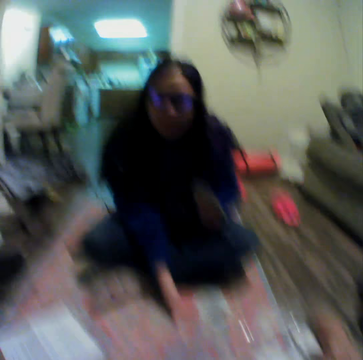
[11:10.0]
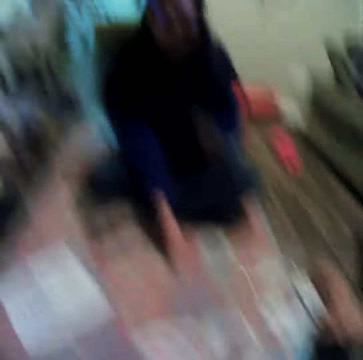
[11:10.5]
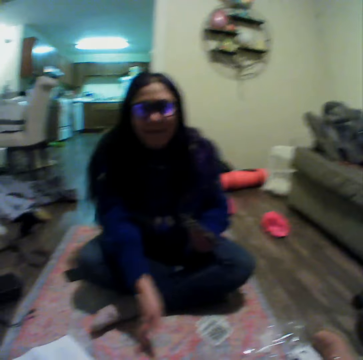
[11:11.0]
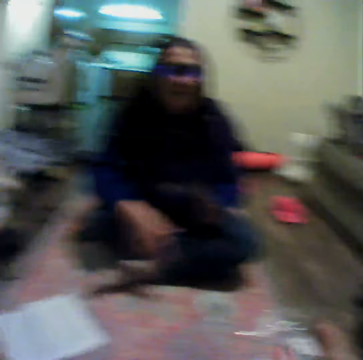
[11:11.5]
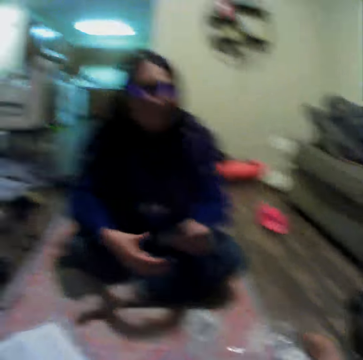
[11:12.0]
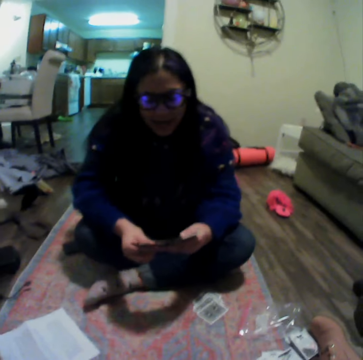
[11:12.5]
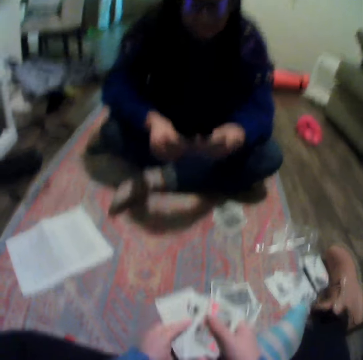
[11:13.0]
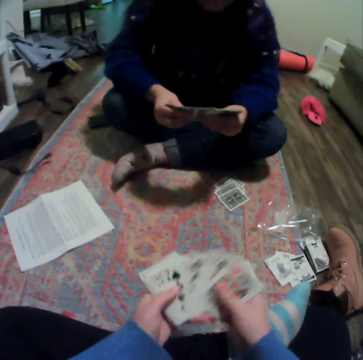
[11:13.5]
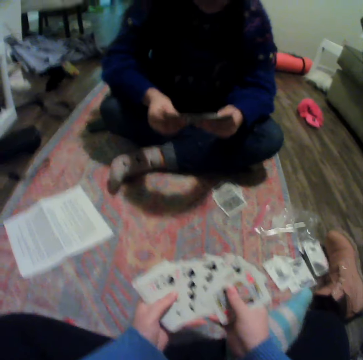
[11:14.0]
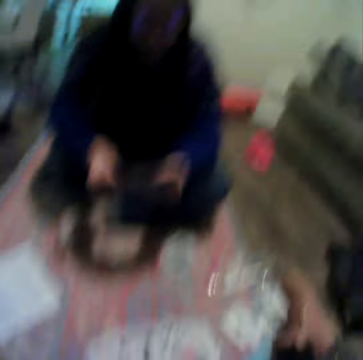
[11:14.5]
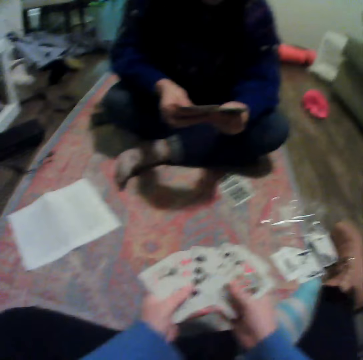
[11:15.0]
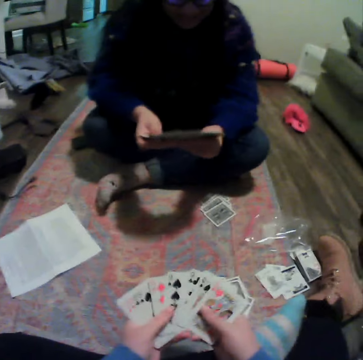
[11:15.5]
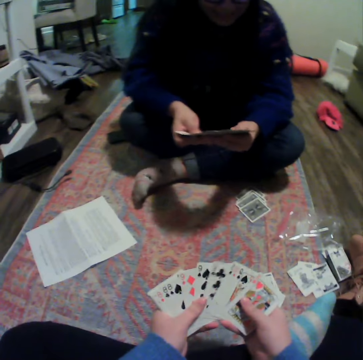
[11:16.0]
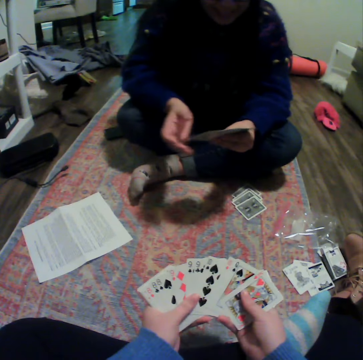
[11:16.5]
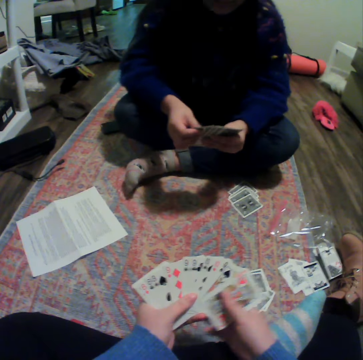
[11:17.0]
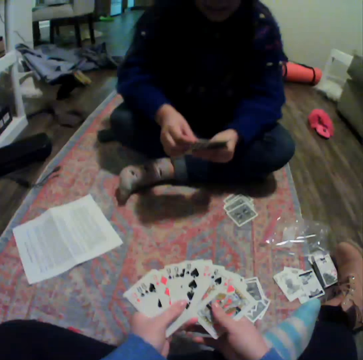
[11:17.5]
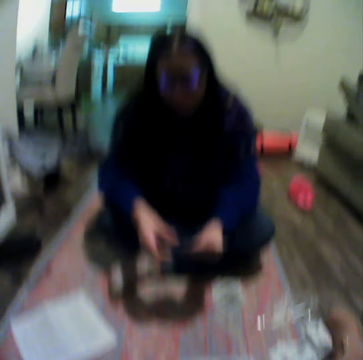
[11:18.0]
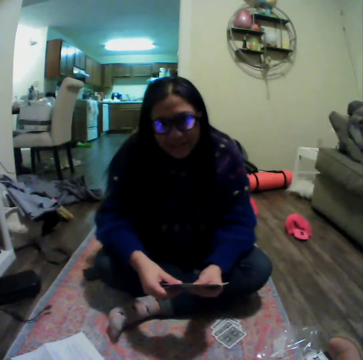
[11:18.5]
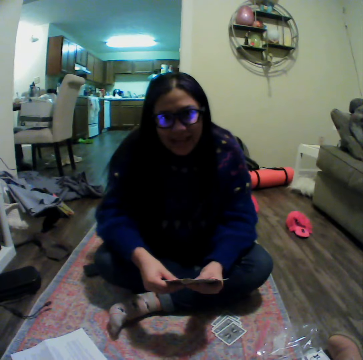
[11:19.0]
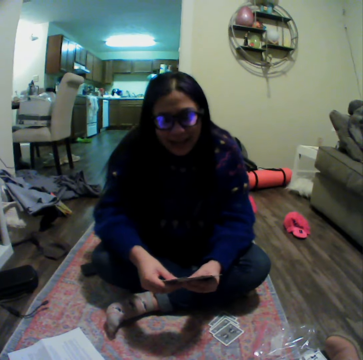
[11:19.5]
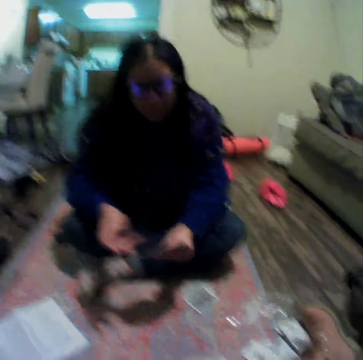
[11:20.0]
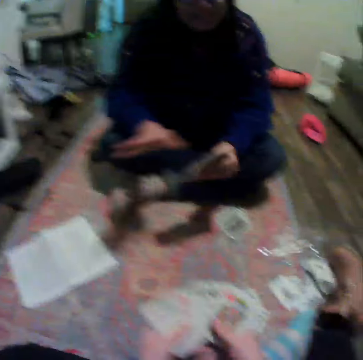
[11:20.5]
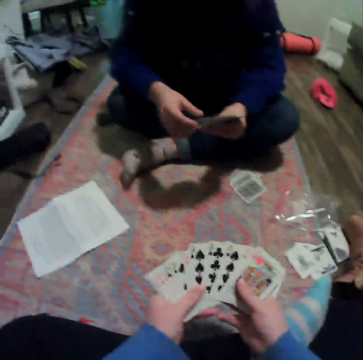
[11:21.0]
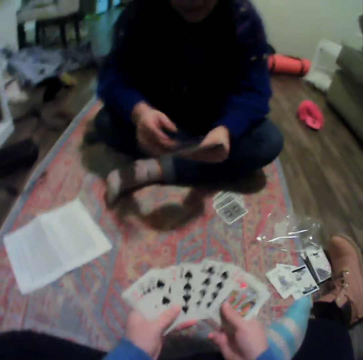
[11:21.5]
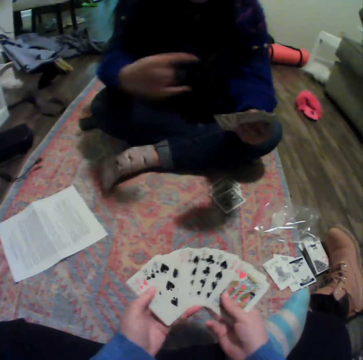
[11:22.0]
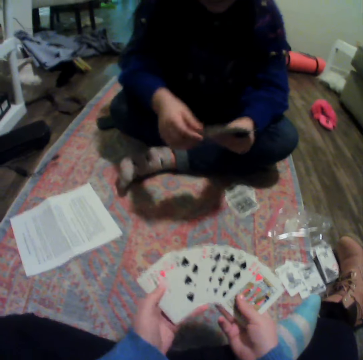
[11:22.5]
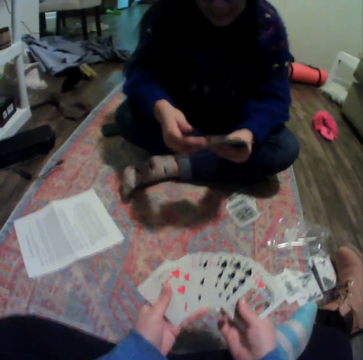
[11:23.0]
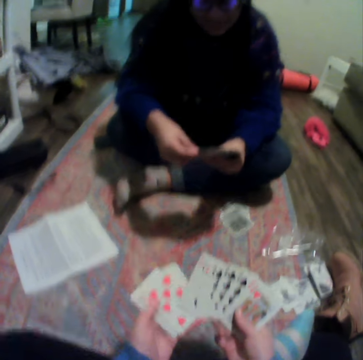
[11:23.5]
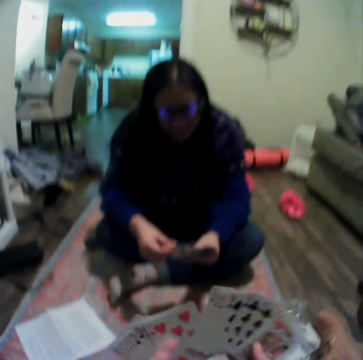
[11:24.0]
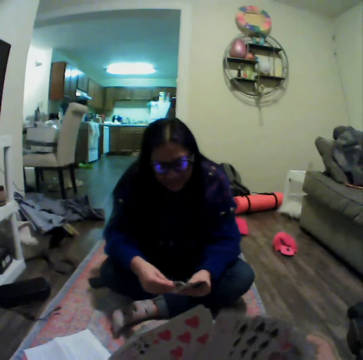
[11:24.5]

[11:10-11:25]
A woman moves her hand. The camera wearer spreads cards. She moves her hand. She spreads cards. She organizes her cards. The woman talks to the camera wearer. The woman moves her hand. The camera wearer spreads cards.

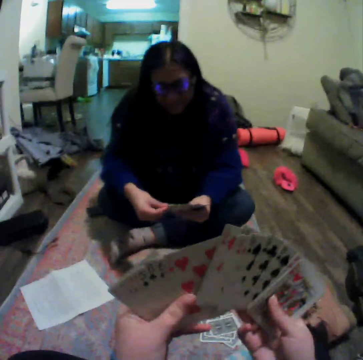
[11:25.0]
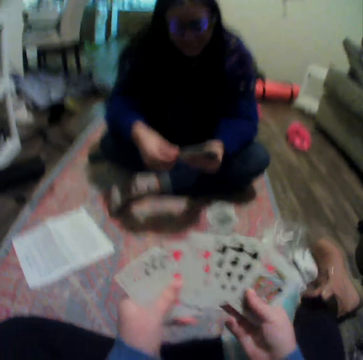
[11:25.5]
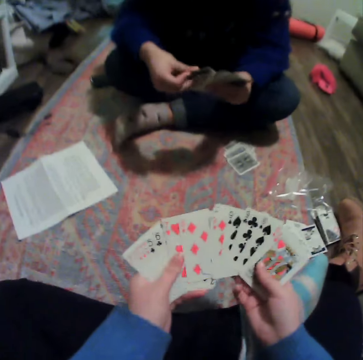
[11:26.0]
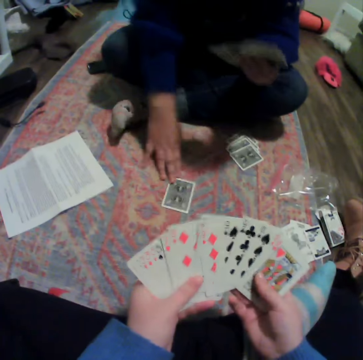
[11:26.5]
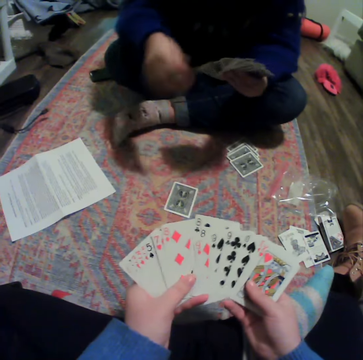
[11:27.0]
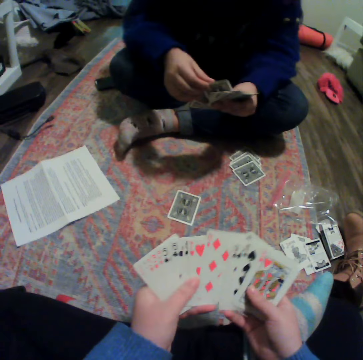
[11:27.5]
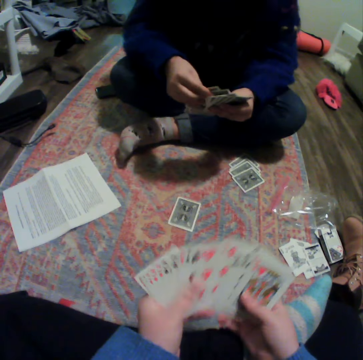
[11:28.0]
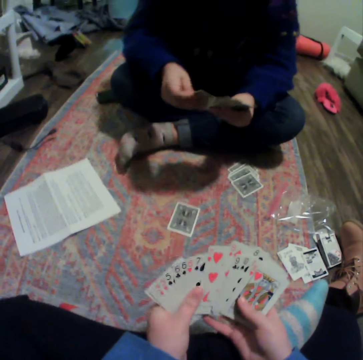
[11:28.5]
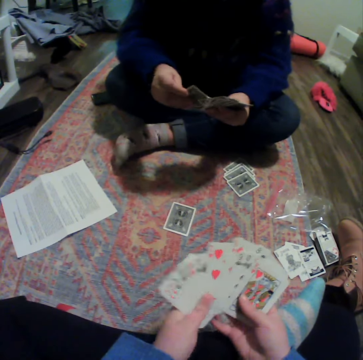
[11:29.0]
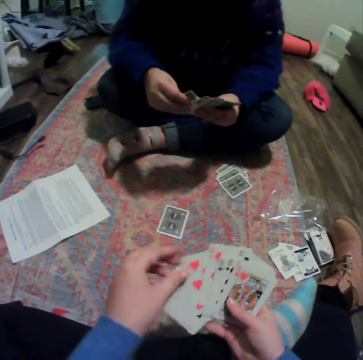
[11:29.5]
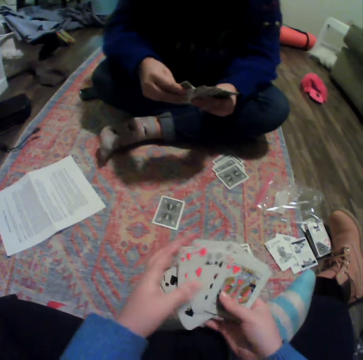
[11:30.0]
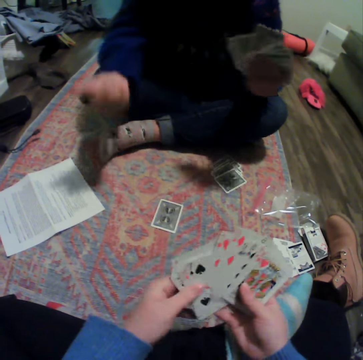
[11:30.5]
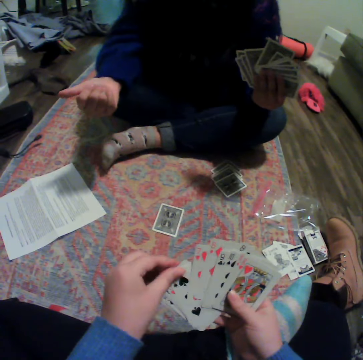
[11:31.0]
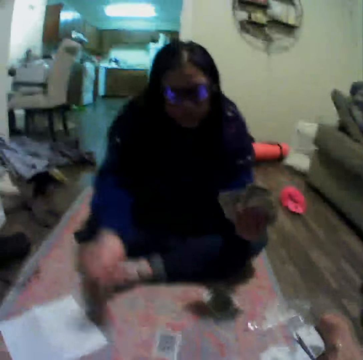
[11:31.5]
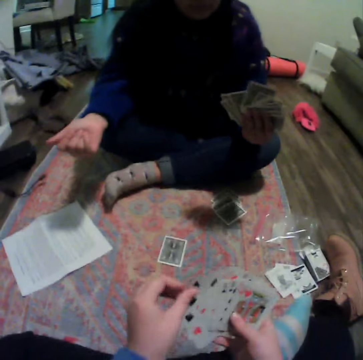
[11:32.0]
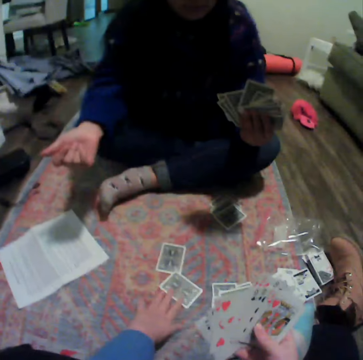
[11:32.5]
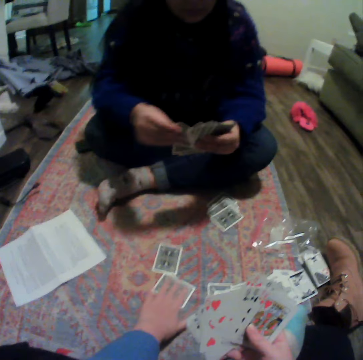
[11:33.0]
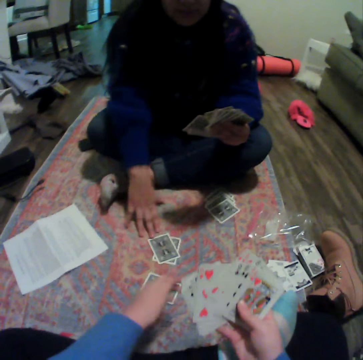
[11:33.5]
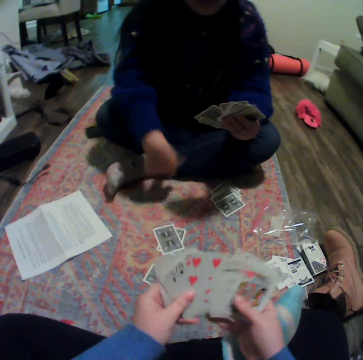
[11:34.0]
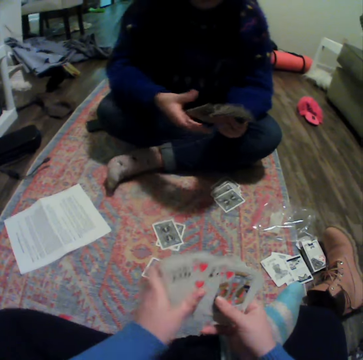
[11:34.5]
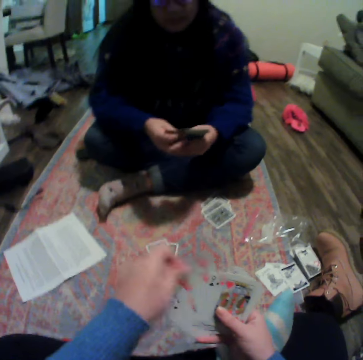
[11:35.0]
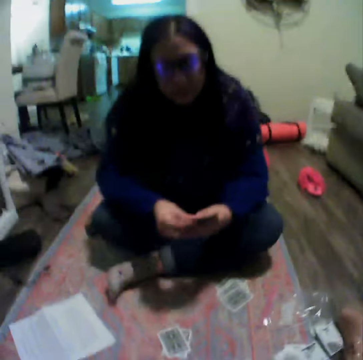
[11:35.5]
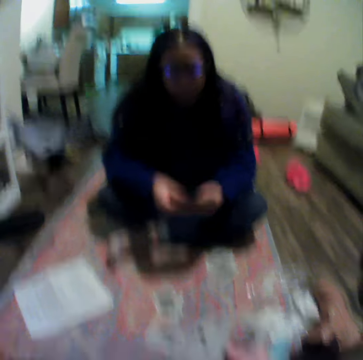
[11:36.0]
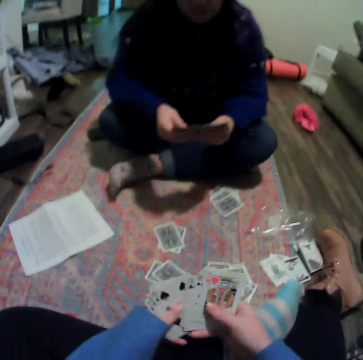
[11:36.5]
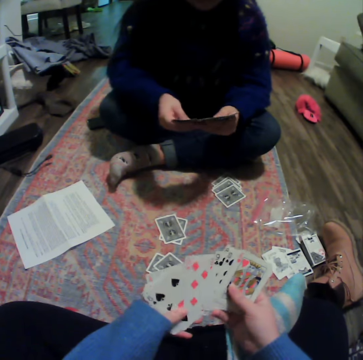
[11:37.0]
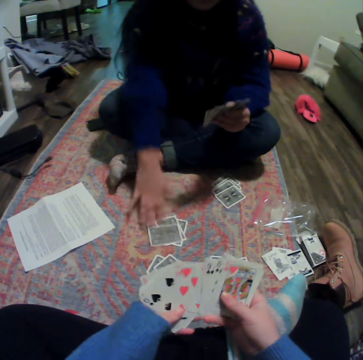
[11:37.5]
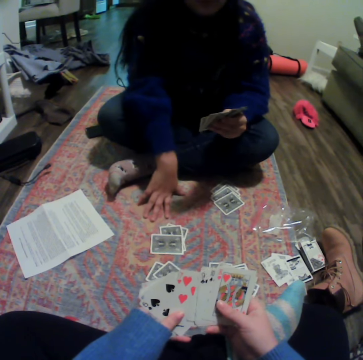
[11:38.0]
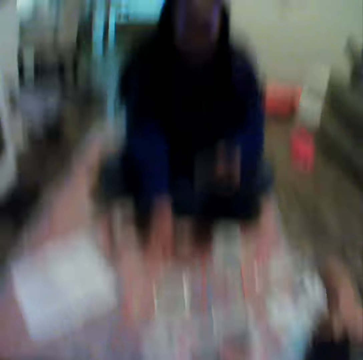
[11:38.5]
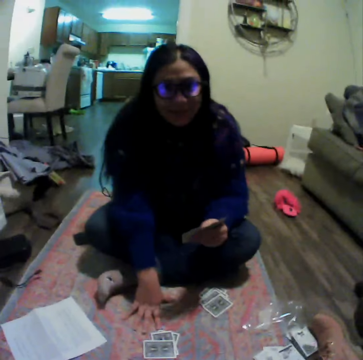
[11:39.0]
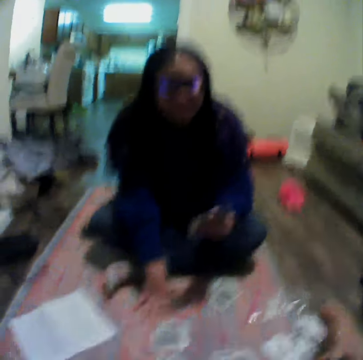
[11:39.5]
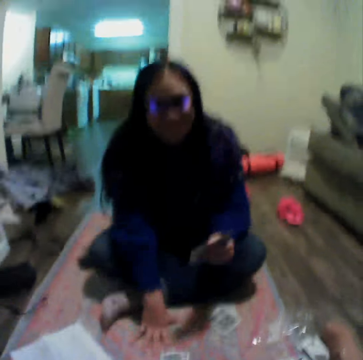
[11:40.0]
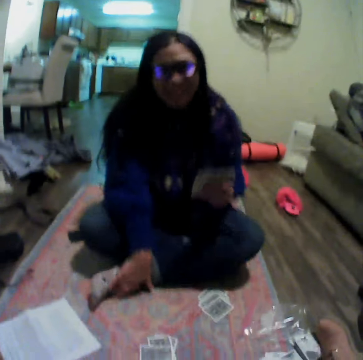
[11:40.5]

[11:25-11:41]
A woman places a card on the carpet. The woman moves her hand. The camera wearer places a card on the carpet. The woman plays a card. The camera wearer plays a card and spreads cards. The woman places a card on the carpet. The camera wearer spreads cards again. The woman touches on the mat.

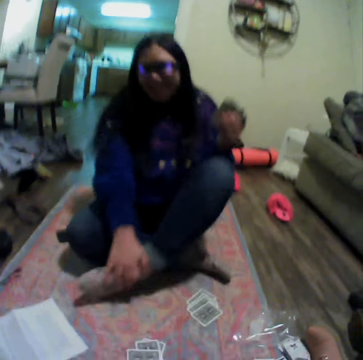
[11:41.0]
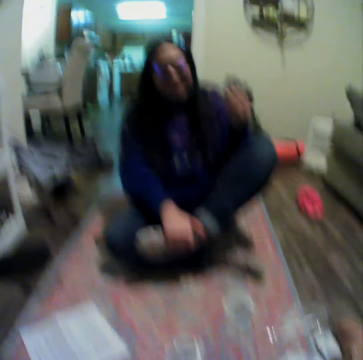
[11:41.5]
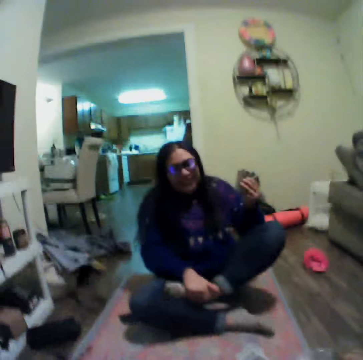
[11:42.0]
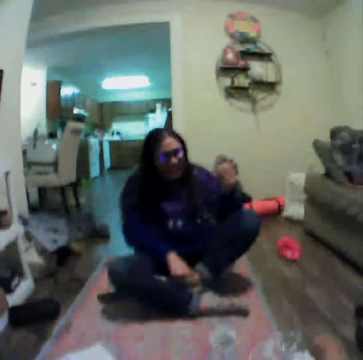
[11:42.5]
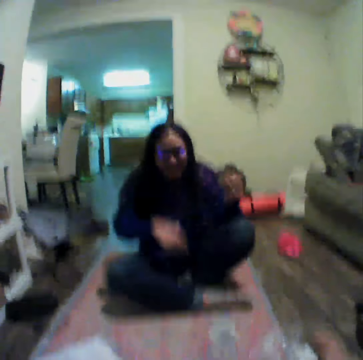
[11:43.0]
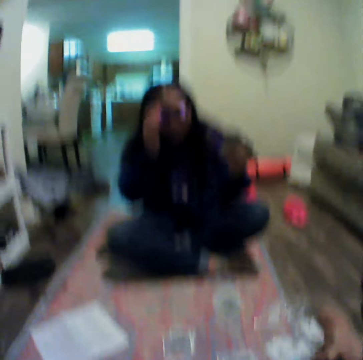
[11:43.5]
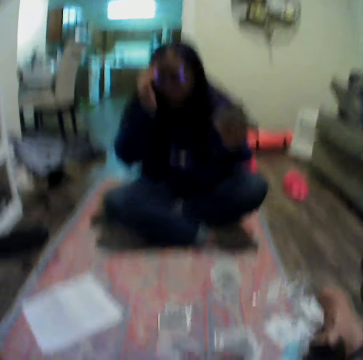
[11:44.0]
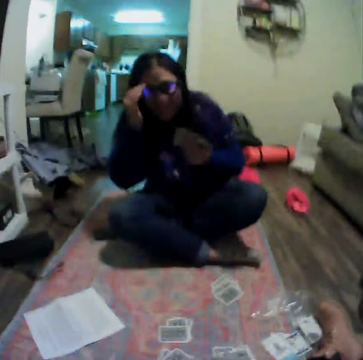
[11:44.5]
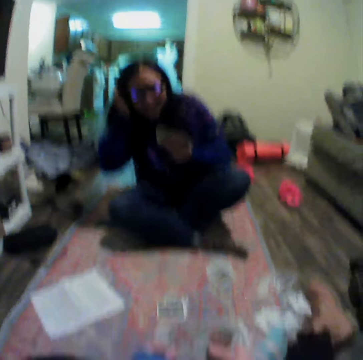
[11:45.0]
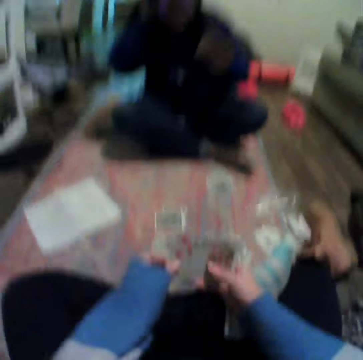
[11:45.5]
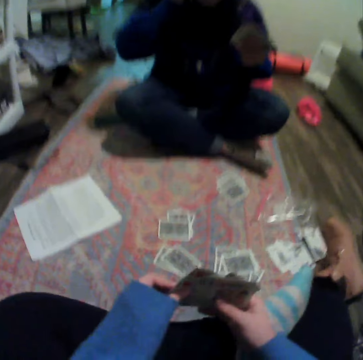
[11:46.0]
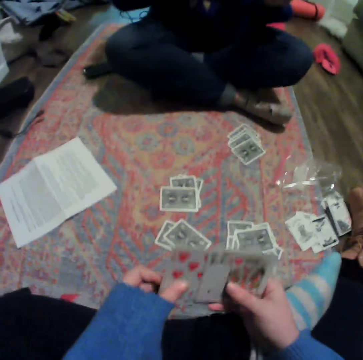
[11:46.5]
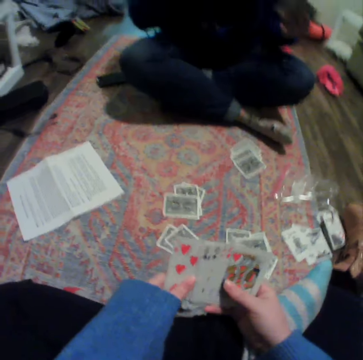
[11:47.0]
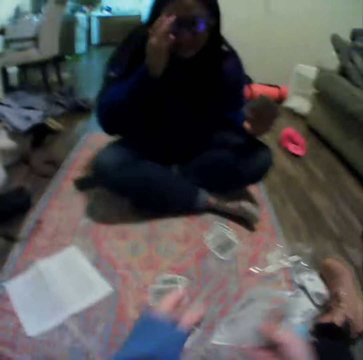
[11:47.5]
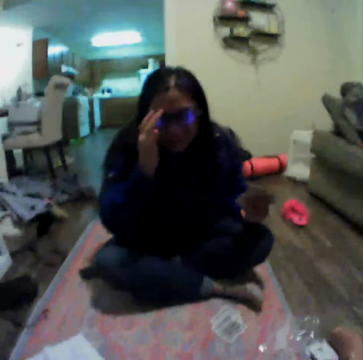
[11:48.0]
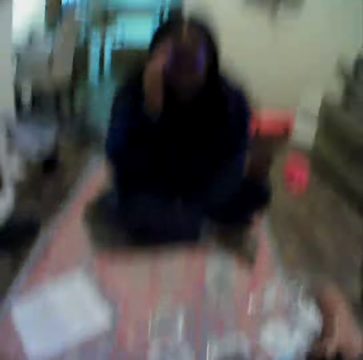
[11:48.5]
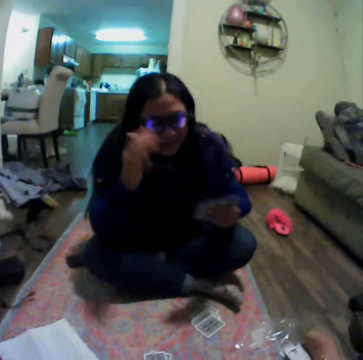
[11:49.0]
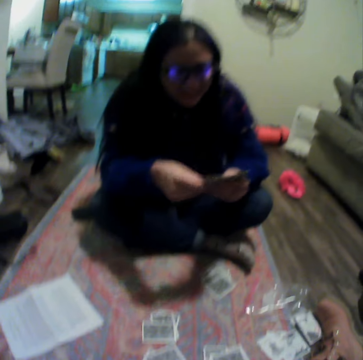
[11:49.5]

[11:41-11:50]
A woman folds her leg. The woman lifts her leg. The woman adjusts her glasses. The camera wearer spreads cards.
